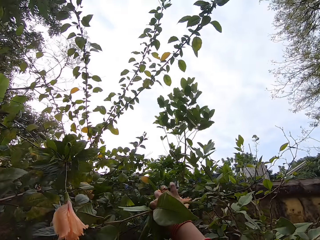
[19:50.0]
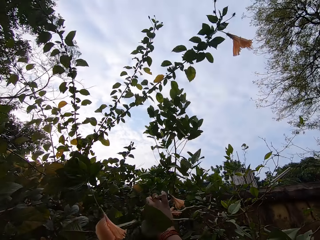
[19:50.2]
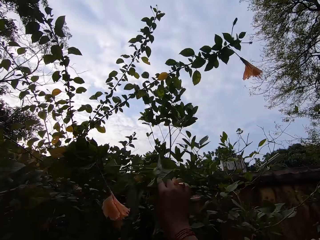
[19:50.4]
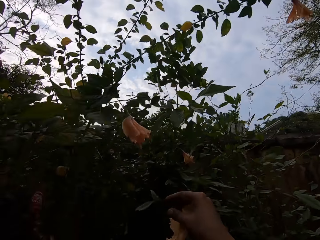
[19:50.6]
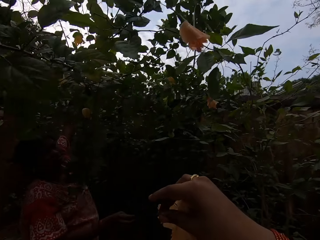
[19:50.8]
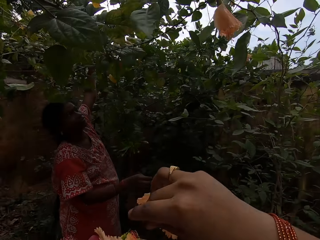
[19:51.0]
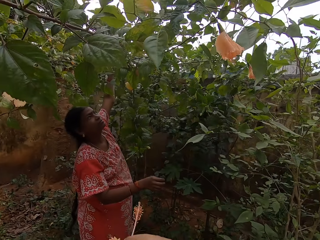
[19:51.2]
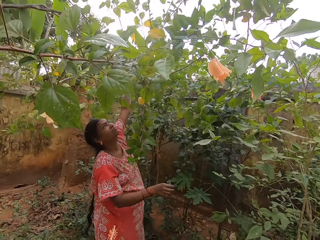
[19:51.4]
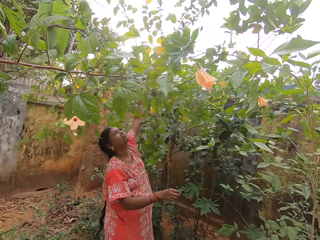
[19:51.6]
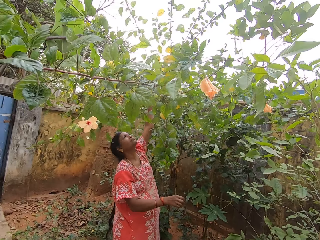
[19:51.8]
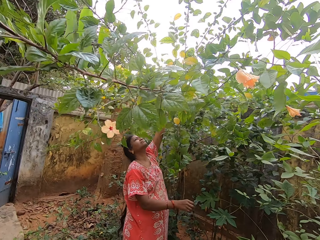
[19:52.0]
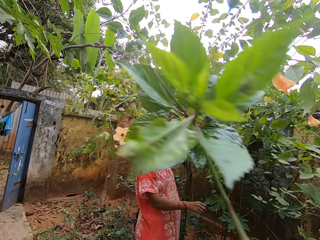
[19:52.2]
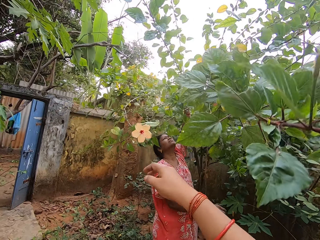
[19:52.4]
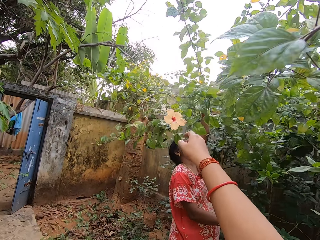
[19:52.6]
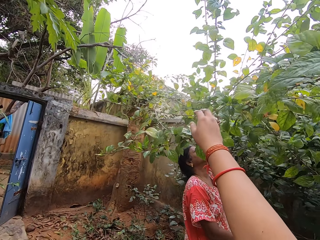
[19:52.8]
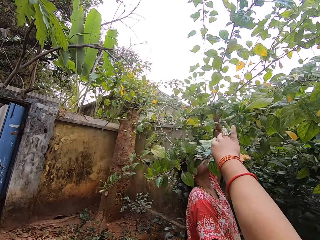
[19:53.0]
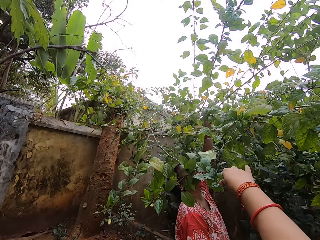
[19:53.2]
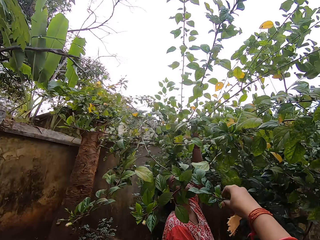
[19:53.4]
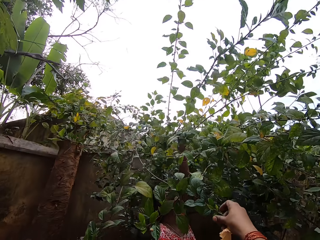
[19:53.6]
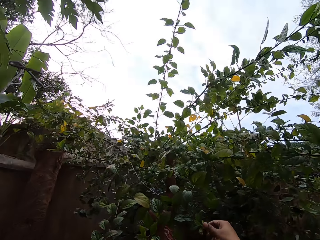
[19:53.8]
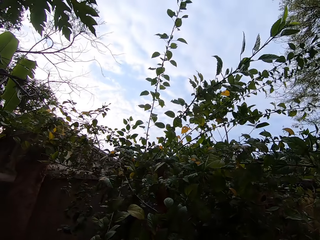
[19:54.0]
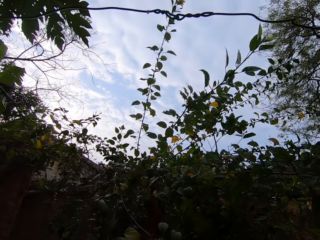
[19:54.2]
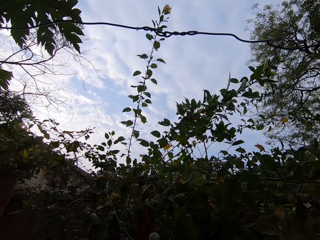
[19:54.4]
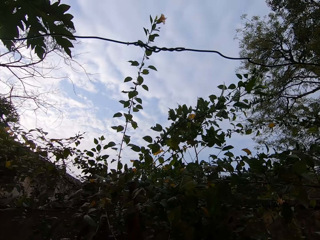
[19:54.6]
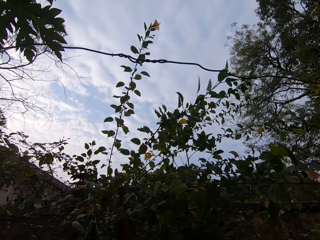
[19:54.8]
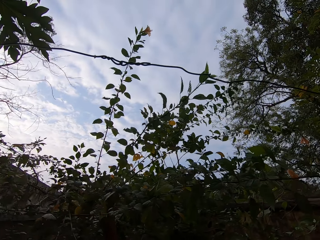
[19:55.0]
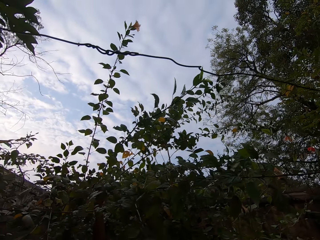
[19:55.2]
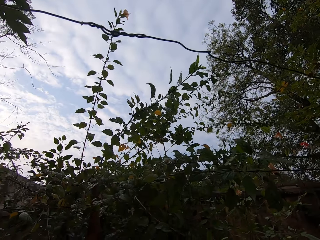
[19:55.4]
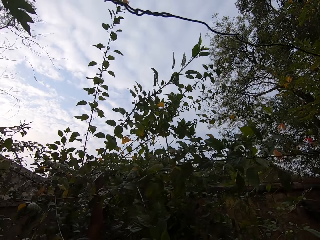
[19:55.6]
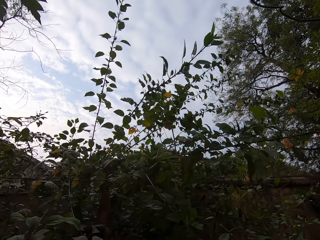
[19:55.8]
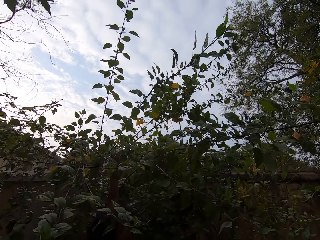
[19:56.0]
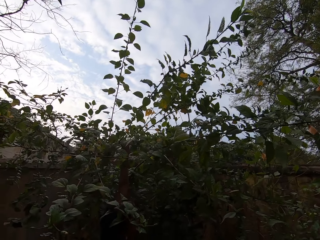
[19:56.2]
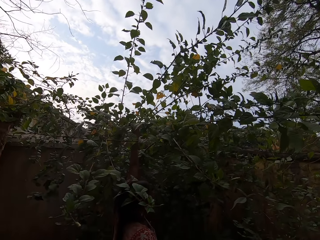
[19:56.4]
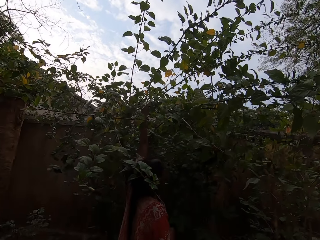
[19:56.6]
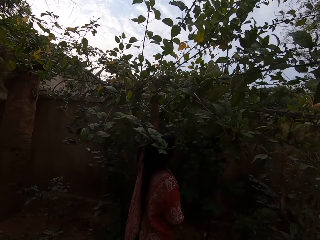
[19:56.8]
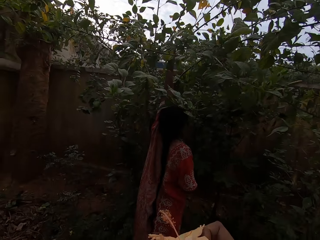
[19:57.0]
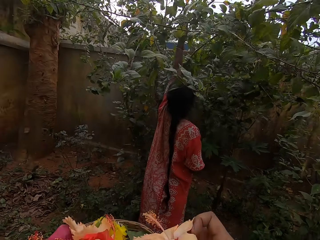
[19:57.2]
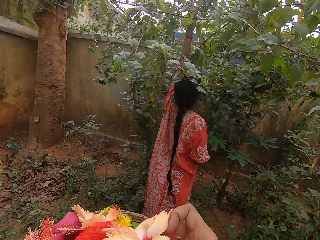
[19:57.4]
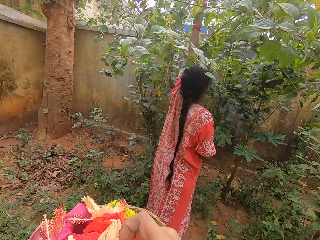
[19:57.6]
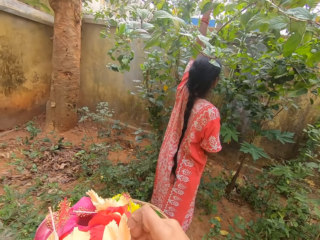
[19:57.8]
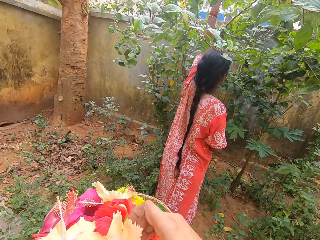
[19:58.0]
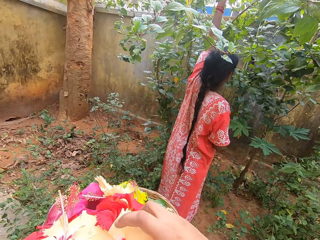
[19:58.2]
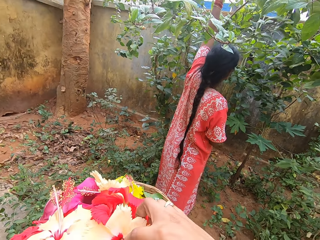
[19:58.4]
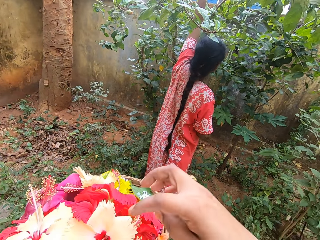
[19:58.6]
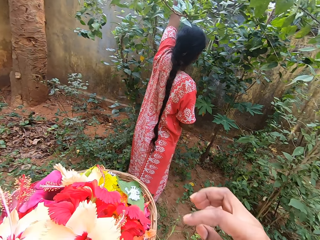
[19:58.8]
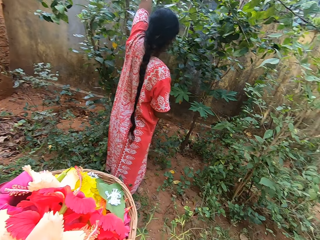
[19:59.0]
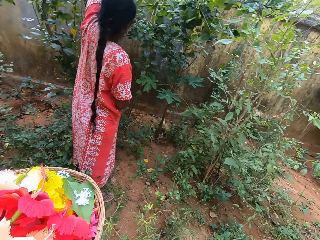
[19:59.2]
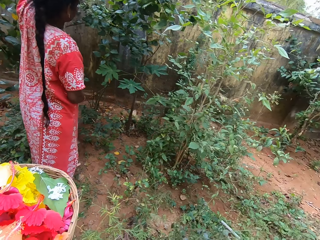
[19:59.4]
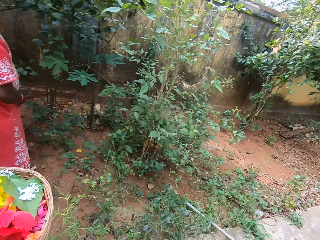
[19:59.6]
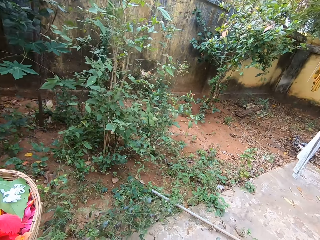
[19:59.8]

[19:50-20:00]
The camera wearer puts a flower on the tray. They pluck a flower from the plant. They put a flower on the tray.

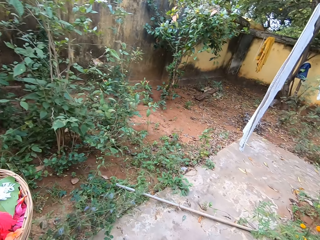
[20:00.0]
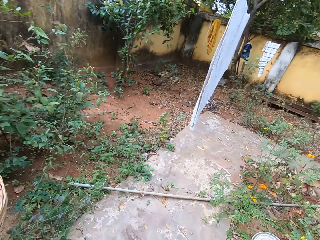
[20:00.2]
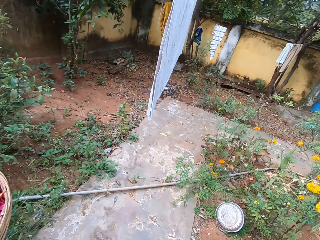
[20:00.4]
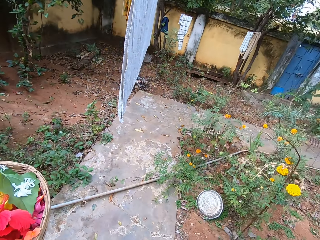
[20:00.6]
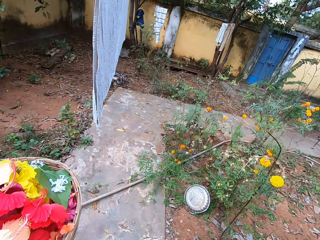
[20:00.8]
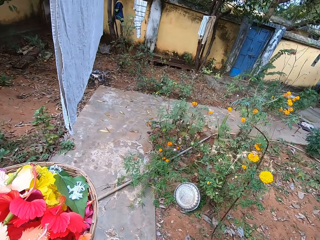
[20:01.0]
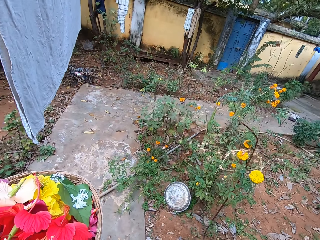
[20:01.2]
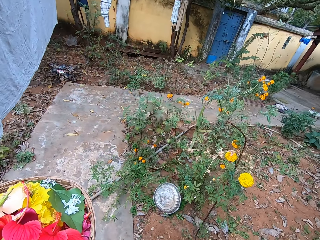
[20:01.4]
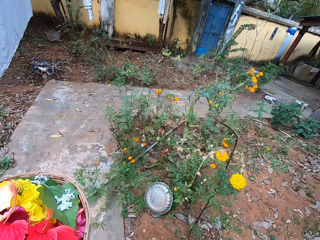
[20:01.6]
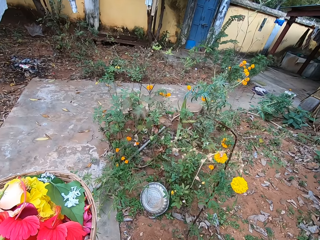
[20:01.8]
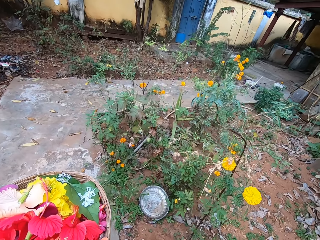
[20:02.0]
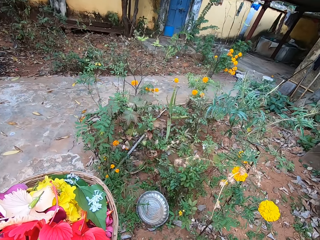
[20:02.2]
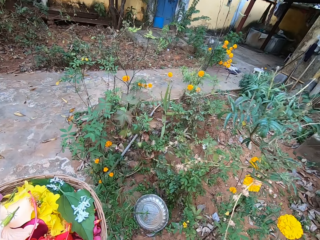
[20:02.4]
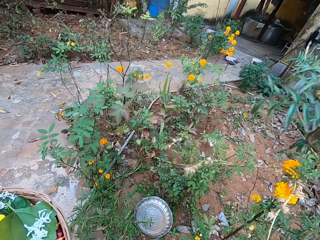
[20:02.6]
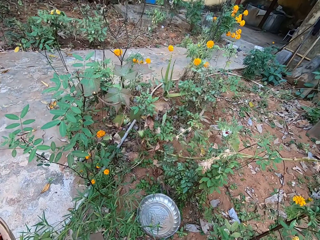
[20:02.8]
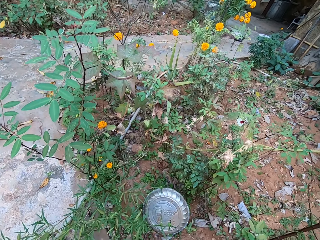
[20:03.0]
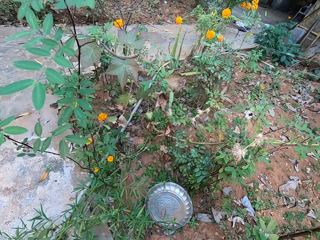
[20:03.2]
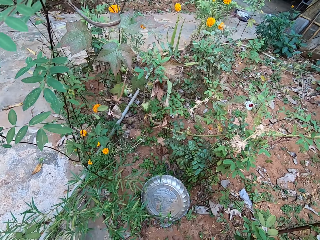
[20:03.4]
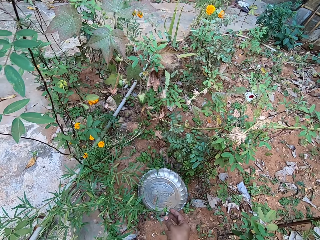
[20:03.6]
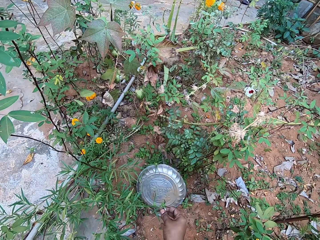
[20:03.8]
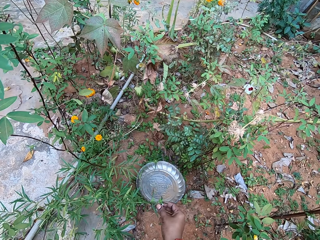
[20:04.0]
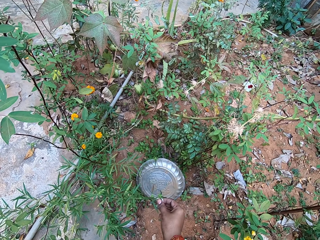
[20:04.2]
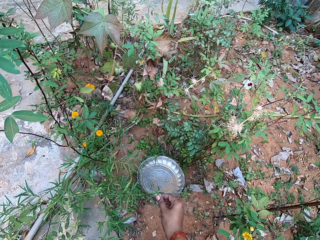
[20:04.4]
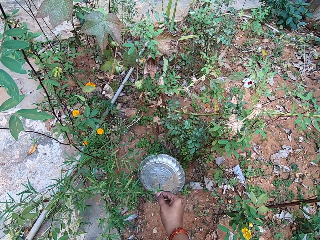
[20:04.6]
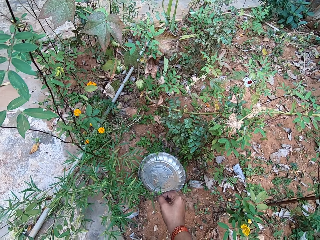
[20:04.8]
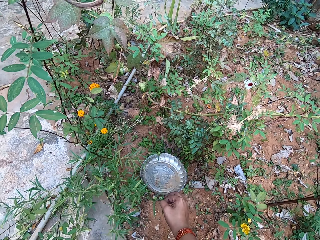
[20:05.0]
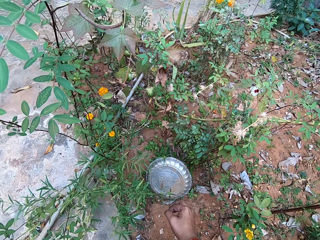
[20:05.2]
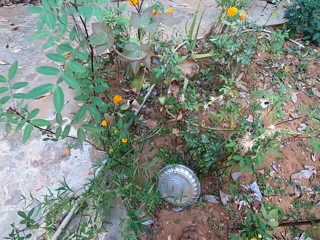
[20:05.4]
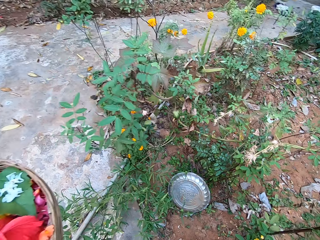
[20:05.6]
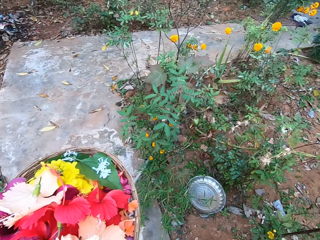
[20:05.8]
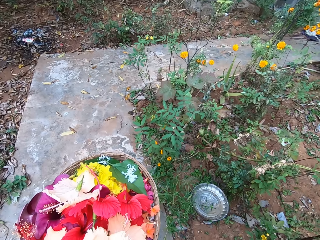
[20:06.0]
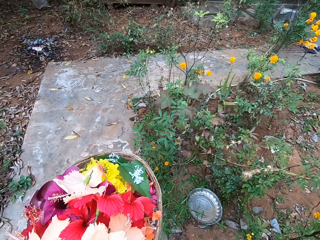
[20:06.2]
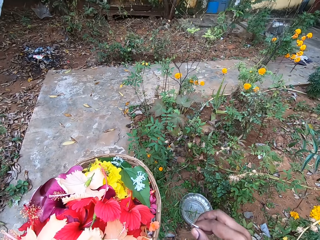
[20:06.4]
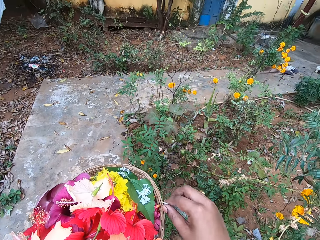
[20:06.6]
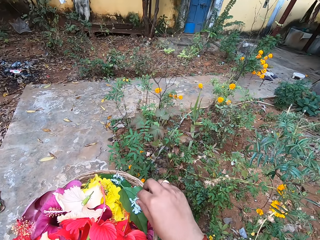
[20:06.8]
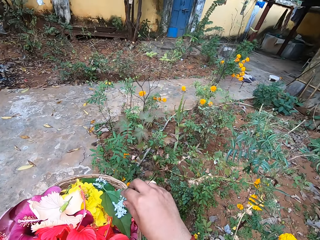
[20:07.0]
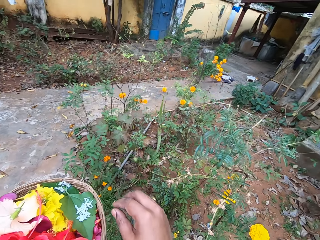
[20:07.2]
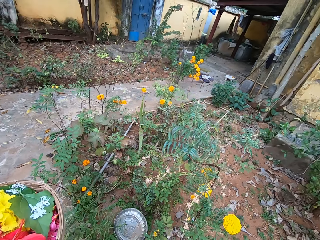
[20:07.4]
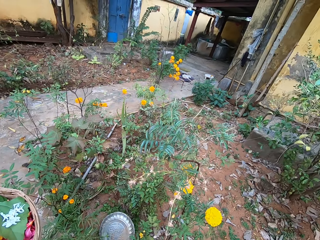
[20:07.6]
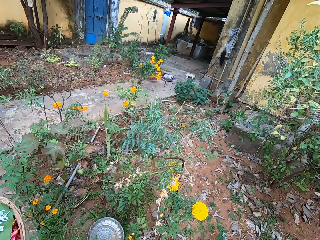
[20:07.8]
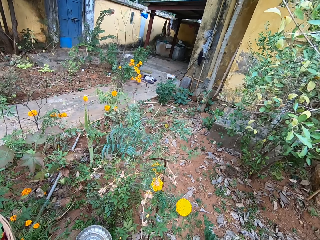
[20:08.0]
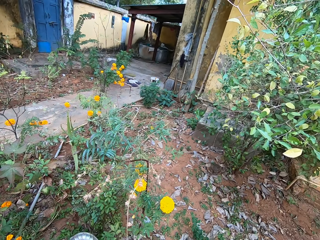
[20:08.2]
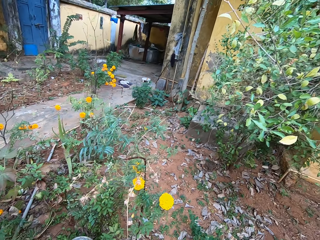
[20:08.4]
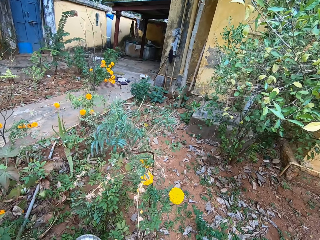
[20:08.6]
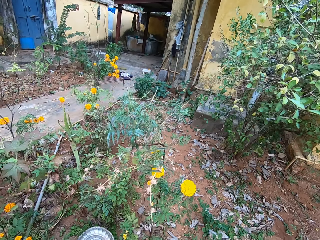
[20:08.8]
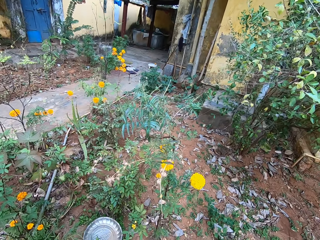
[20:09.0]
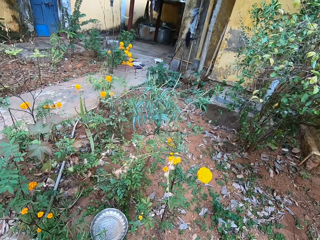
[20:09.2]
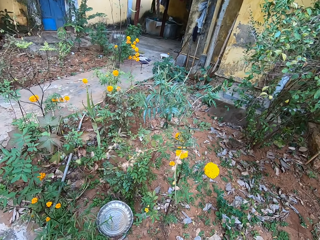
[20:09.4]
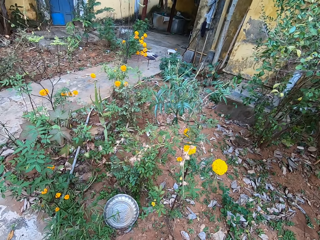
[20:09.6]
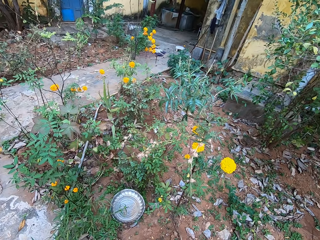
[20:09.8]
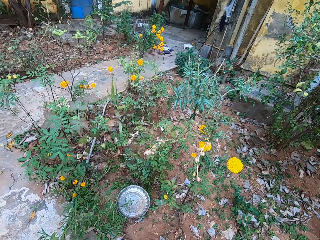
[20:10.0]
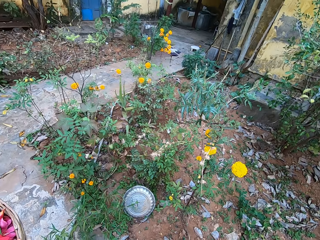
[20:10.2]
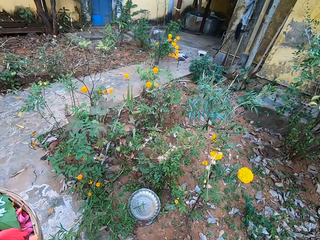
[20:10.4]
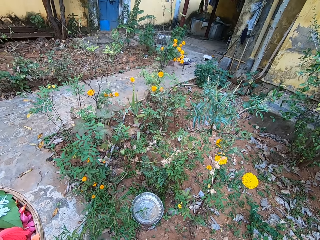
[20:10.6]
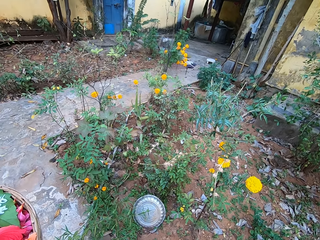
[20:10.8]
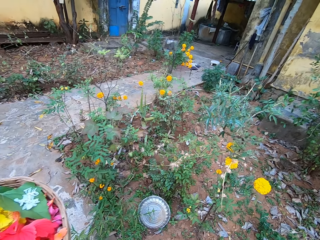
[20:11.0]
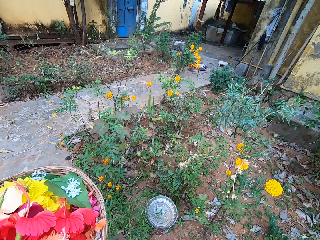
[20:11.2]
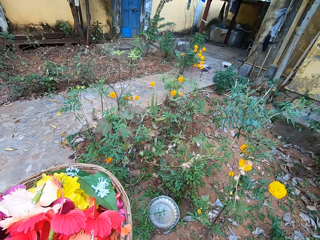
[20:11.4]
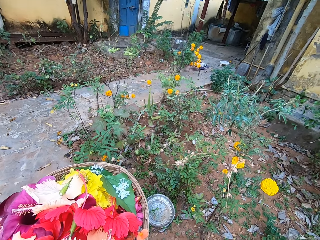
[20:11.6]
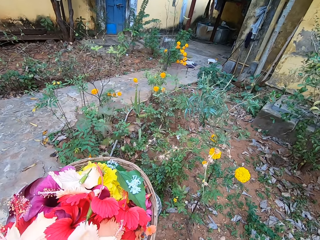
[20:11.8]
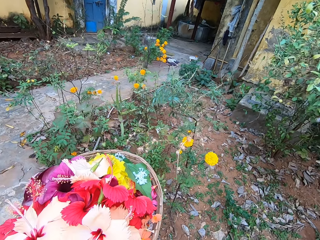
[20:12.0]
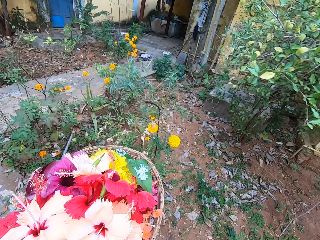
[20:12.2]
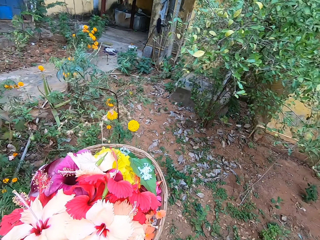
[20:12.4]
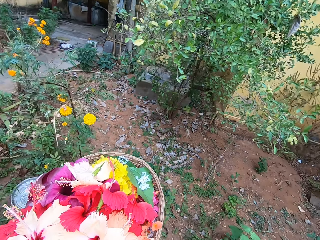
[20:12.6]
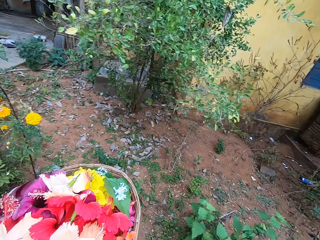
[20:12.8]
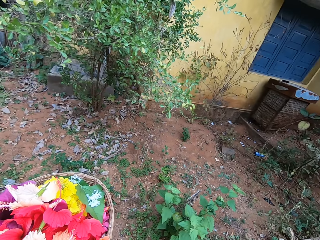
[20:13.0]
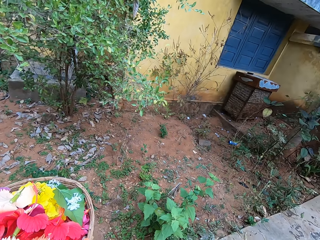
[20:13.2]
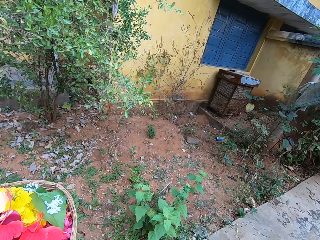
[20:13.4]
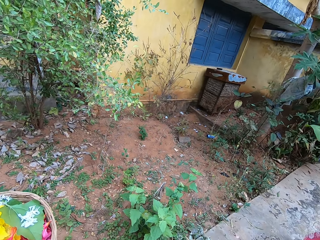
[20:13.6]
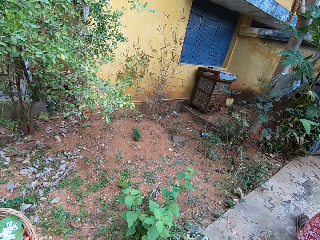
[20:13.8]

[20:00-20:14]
The camera wearer walks around the garden. They pluck a flower from the plants. They converse with a woman. They put a flower on the tray. They walk around the garden.
